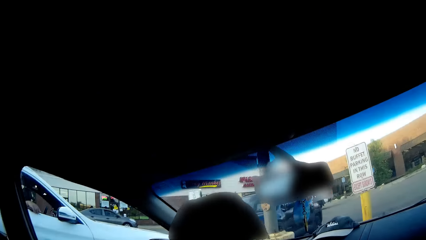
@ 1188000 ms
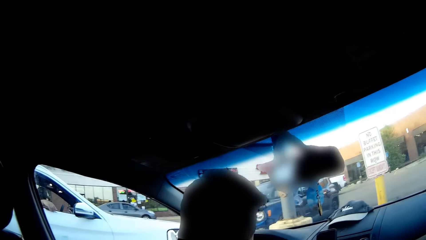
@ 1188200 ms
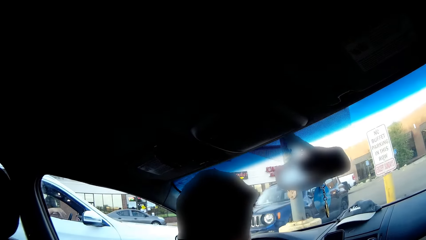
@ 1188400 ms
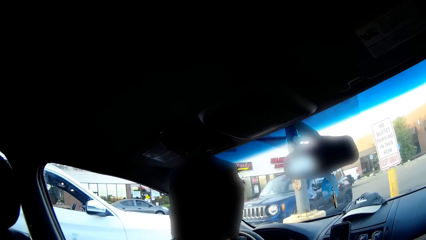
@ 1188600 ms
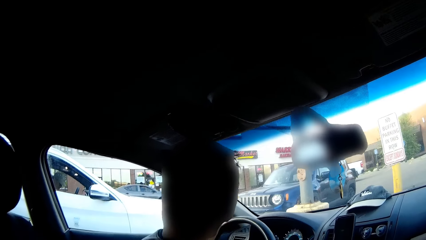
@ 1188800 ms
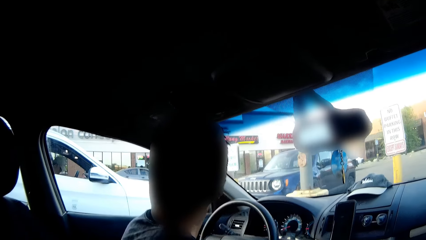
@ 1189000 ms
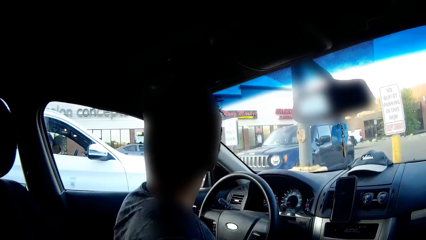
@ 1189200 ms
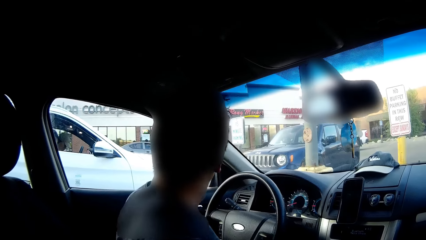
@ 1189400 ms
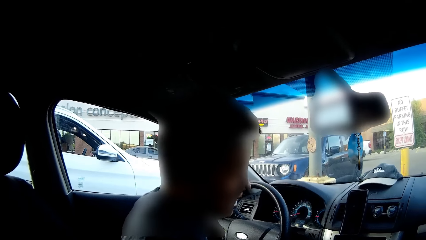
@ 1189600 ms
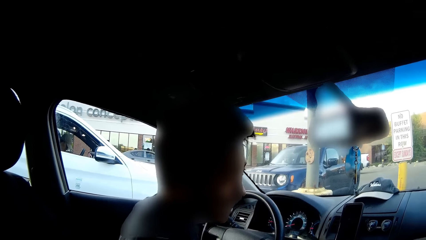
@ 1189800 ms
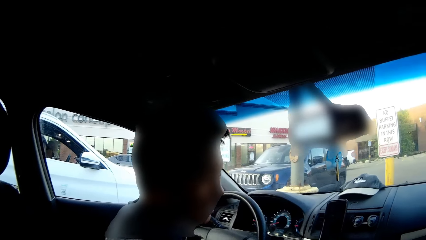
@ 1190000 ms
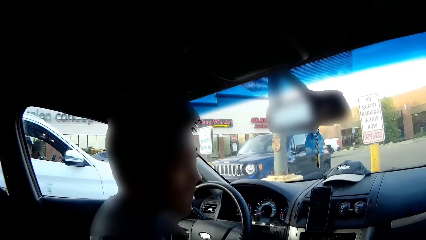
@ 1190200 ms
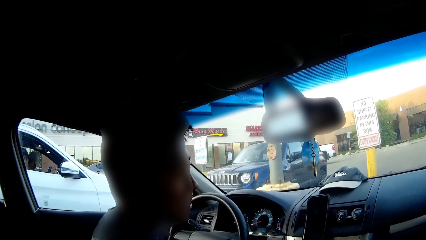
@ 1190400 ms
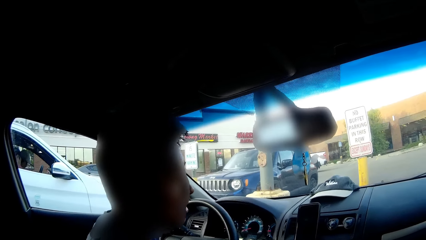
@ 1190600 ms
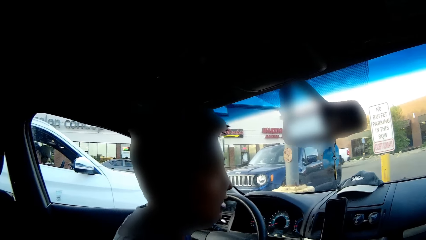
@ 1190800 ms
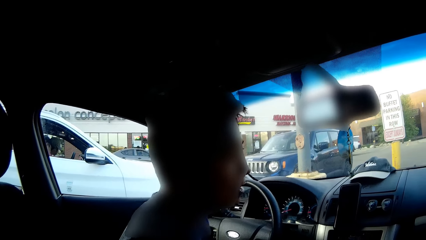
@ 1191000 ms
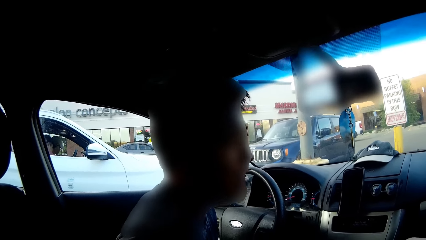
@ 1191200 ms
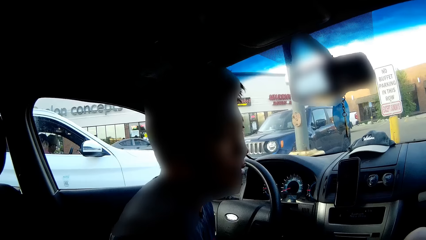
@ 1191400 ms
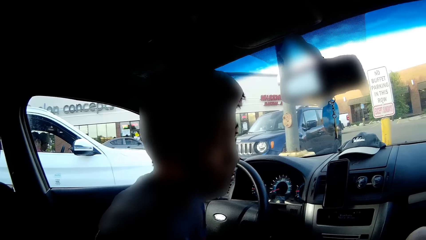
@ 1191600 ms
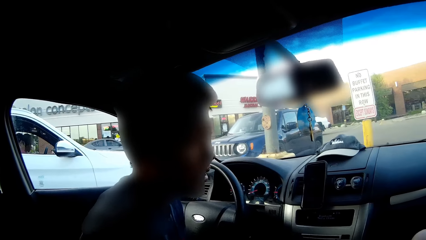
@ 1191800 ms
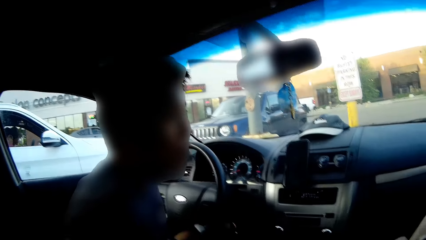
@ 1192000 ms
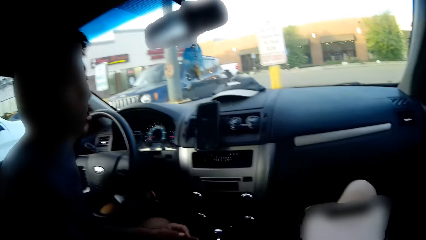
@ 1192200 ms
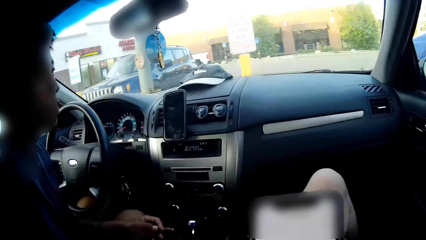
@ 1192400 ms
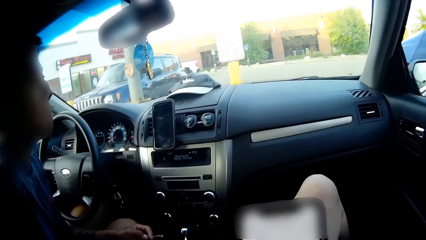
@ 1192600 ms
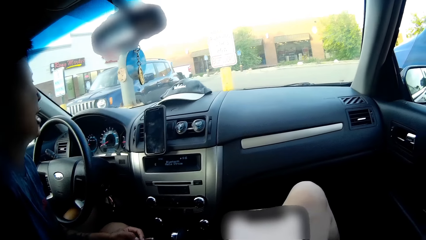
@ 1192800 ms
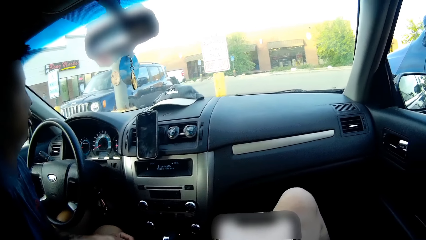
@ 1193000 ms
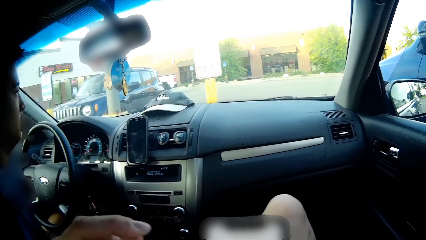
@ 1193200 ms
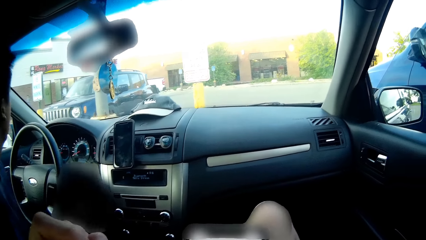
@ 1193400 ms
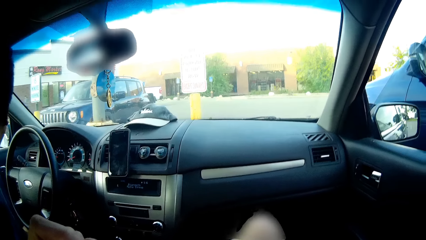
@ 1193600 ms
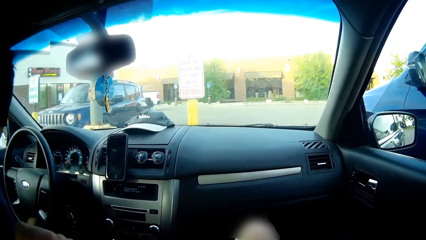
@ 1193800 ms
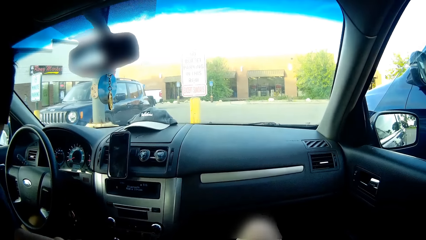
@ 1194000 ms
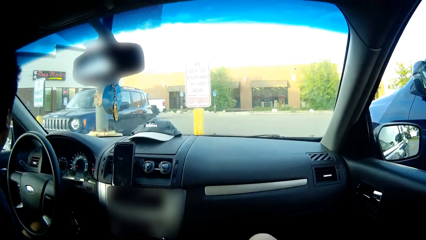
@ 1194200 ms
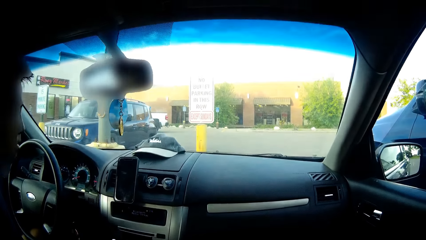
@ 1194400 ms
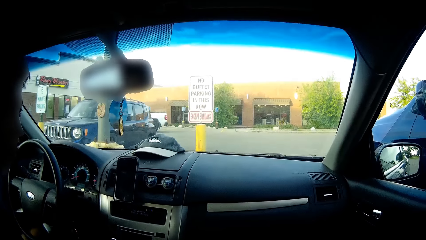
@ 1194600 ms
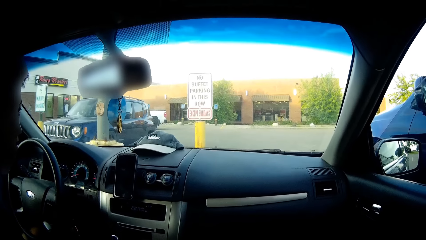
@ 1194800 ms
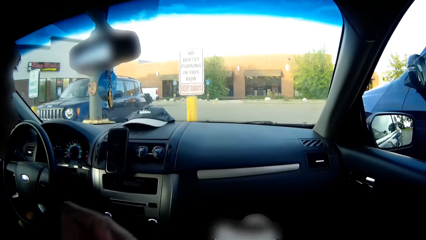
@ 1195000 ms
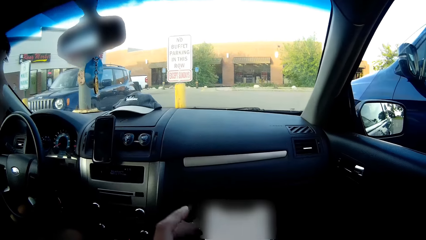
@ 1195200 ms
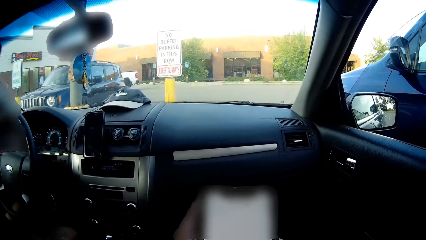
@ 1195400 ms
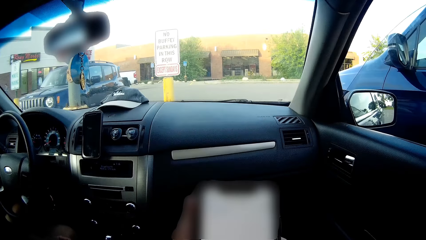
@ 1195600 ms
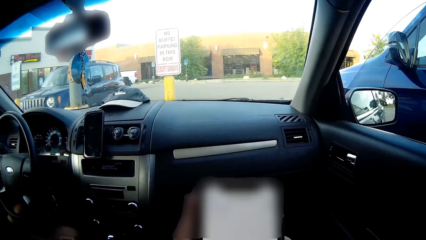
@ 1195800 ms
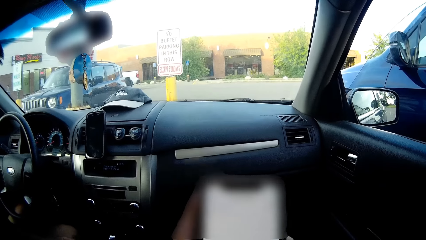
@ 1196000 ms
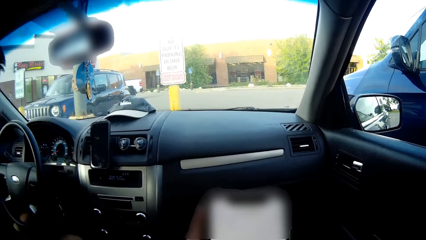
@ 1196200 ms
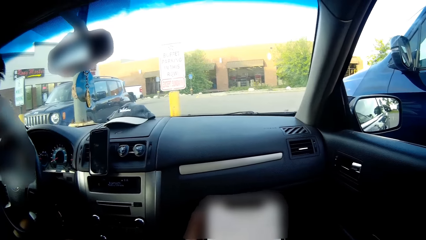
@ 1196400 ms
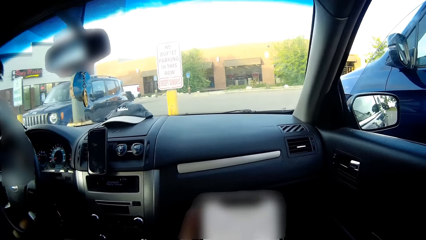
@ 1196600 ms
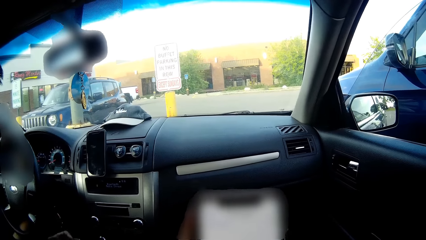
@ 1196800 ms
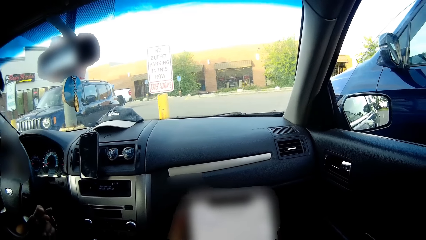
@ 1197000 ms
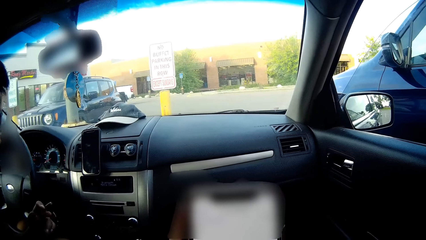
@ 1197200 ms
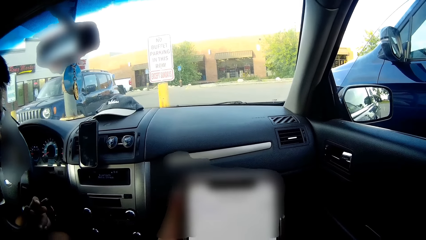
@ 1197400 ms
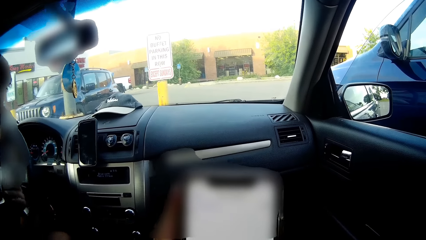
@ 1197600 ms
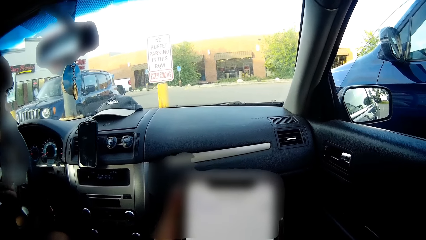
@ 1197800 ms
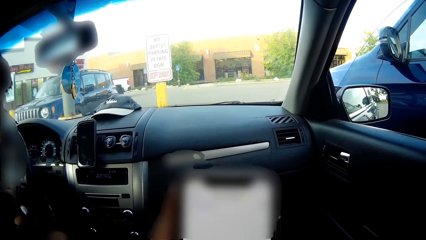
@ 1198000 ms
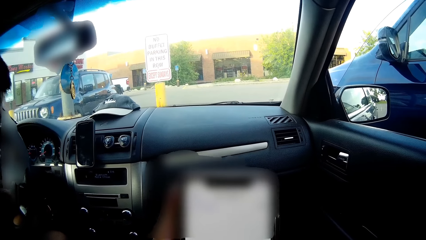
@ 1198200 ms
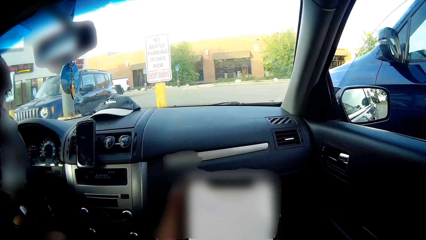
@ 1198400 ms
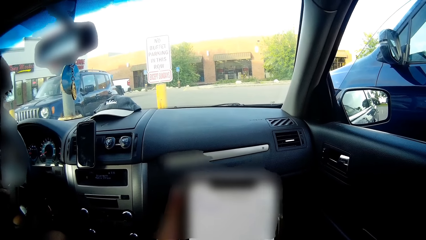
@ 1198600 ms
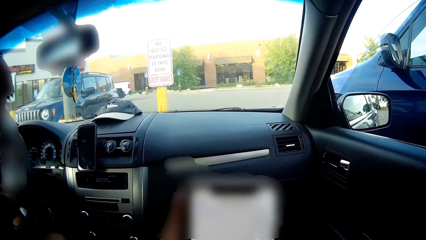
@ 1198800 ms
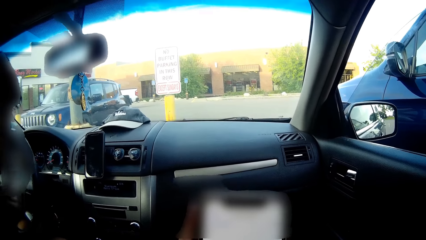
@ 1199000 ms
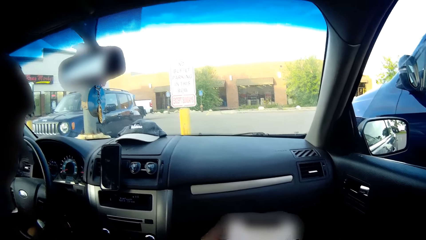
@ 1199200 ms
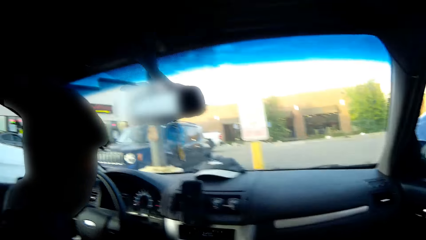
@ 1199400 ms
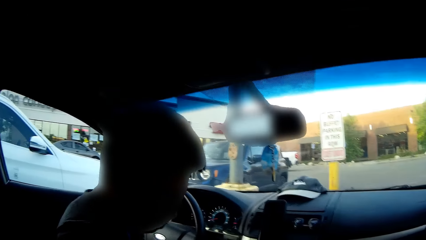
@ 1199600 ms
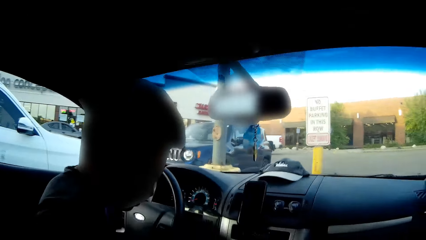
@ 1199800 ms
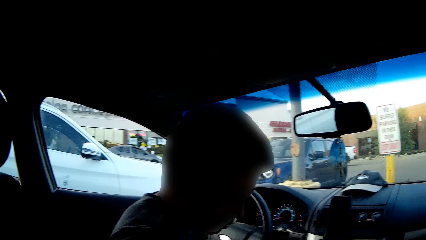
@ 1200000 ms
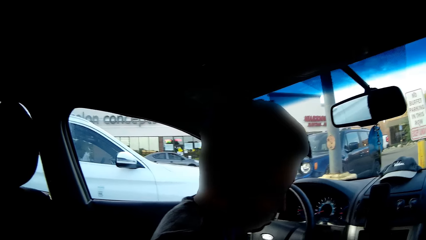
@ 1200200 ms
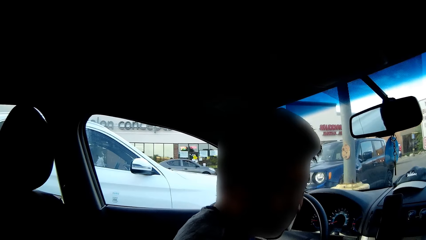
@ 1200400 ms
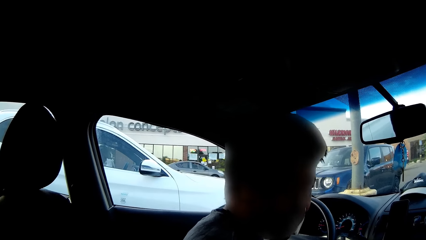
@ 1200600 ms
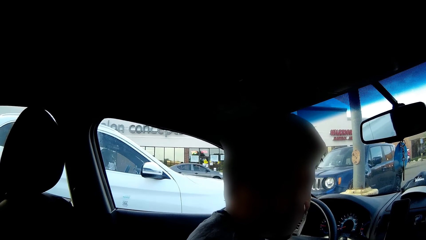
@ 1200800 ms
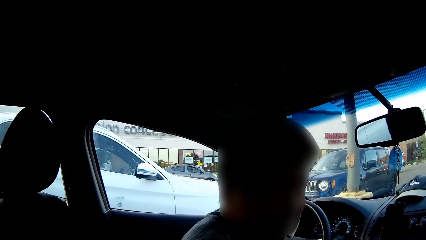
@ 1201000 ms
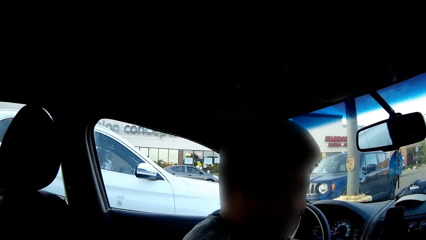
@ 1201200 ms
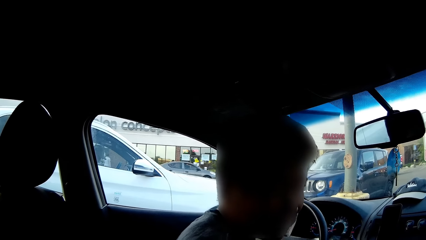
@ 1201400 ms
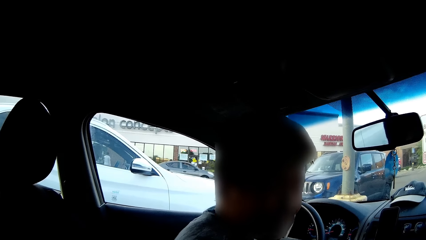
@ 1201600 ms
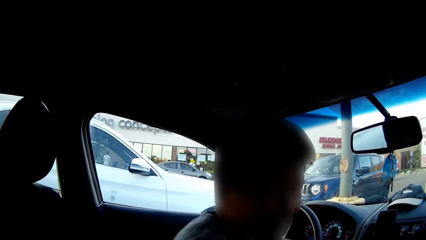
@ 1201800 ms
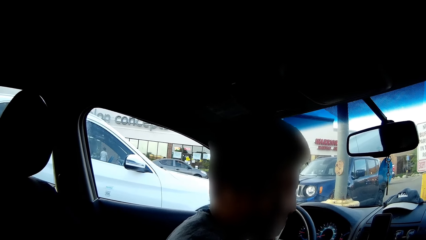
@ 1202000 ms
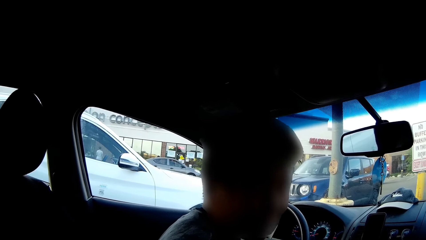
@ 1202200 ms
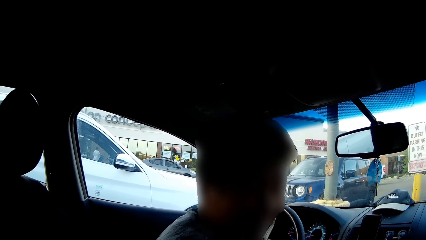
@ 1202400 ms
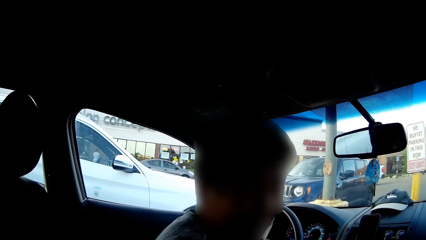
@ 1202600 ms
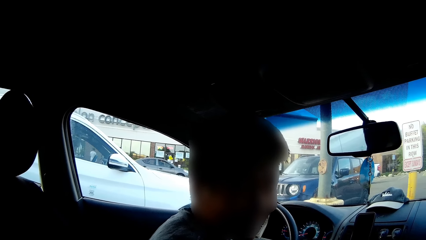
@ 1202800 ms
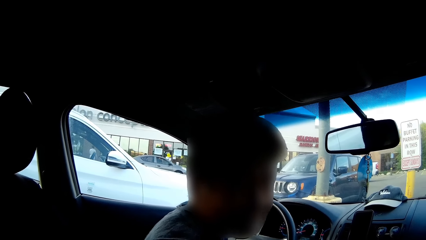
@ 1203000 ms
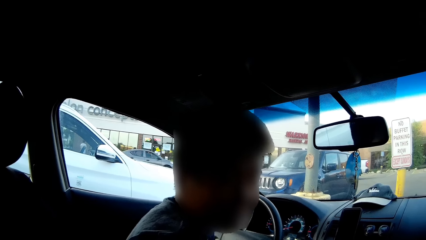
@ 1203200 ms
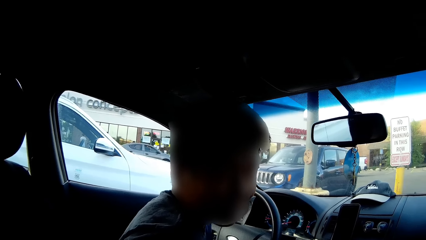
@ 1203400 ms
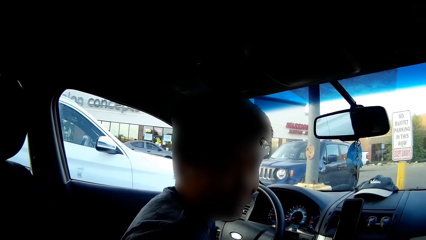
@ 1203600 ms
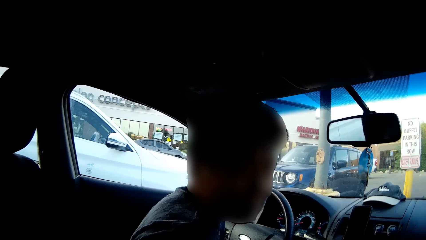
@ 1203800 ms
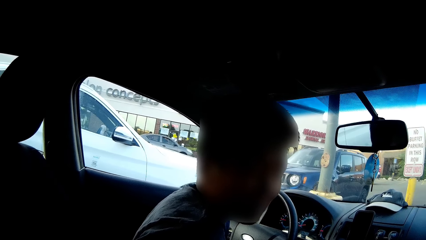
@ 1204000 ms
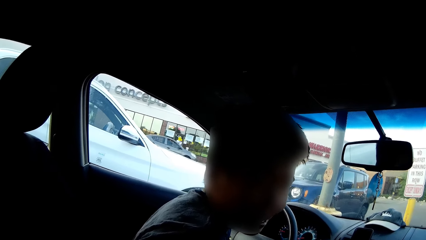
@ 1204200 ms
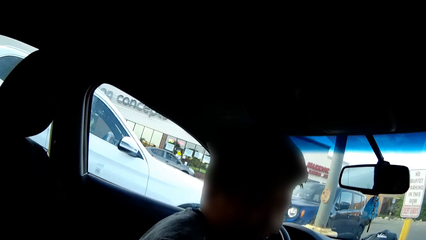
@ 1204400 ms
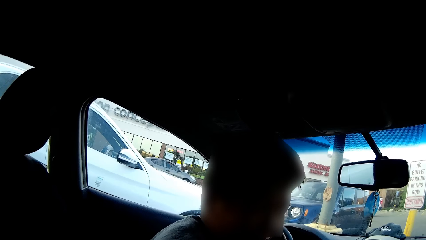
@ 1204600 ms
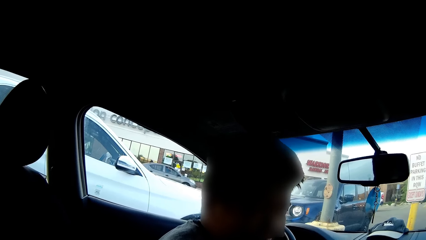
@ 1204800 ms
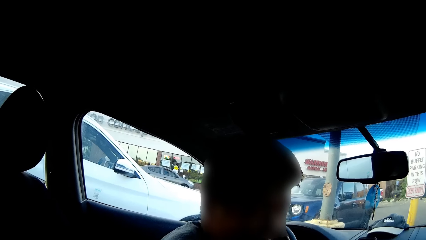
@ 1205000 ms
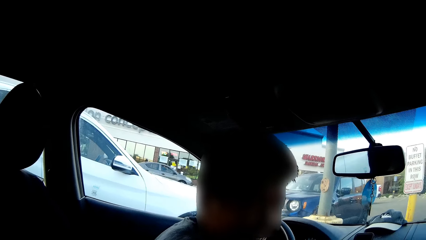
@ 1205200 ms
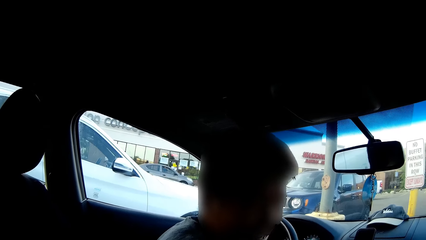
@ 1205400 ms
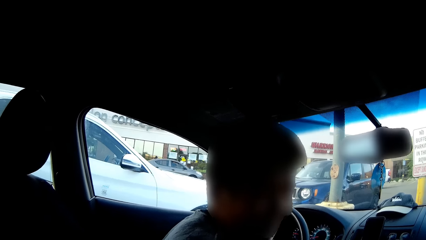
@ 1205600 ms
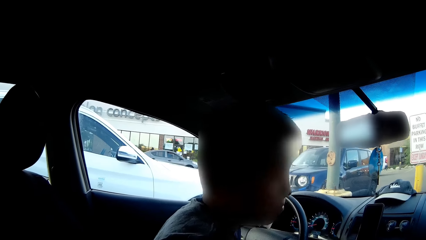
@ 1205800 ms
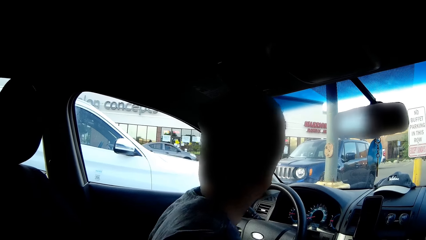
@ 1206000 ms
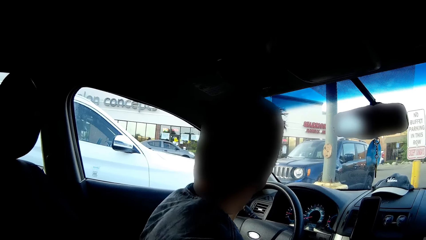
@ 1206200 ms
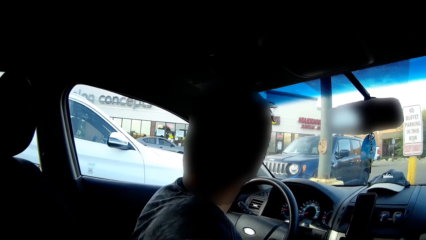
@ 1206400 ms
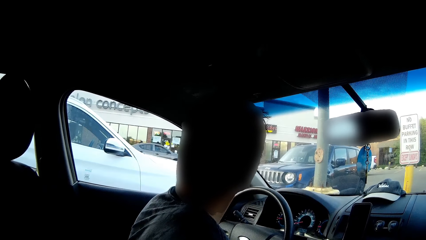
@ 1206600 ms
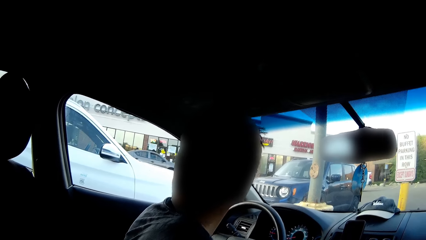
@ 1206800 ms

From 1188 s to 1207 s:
The camera wearer holds the phone with her left hand. She looks at a person.
